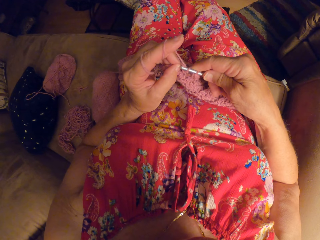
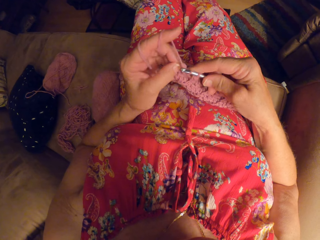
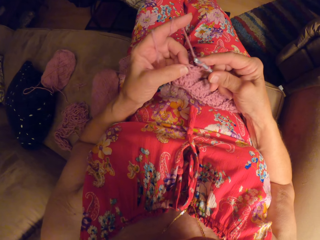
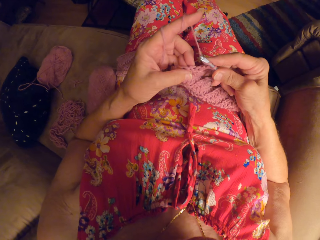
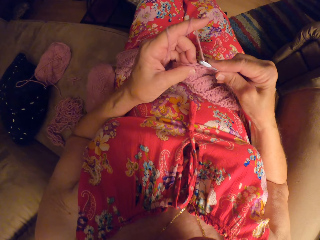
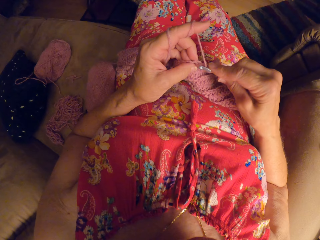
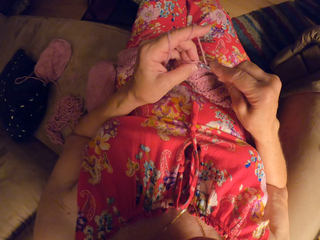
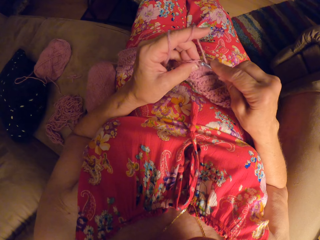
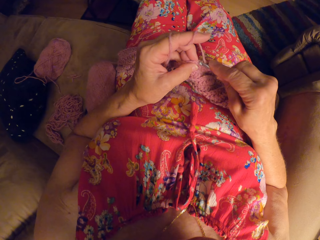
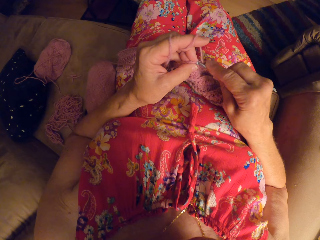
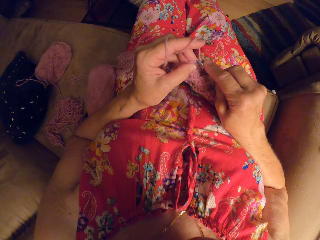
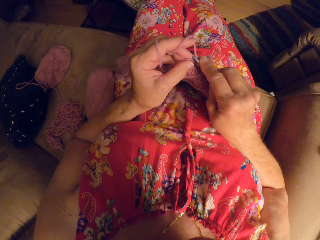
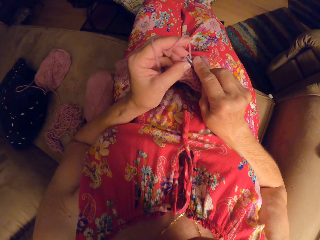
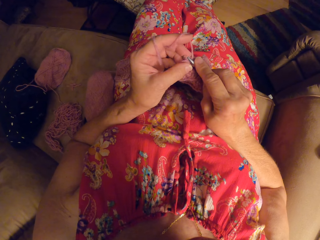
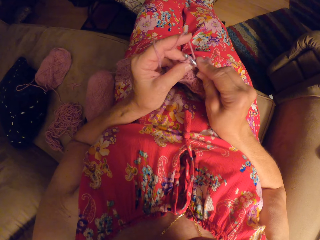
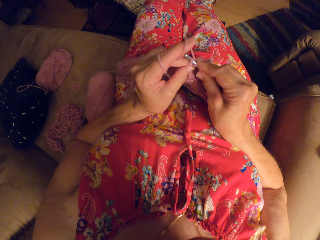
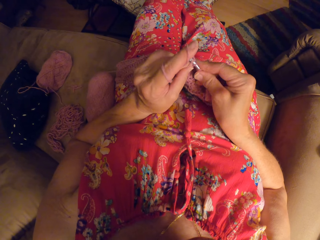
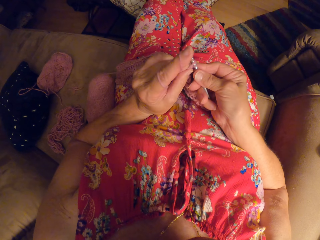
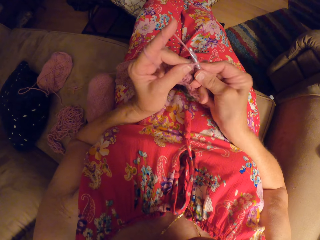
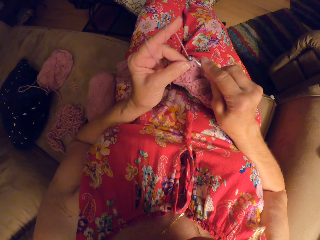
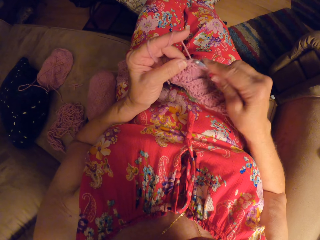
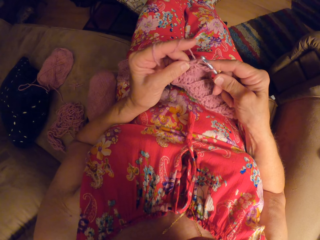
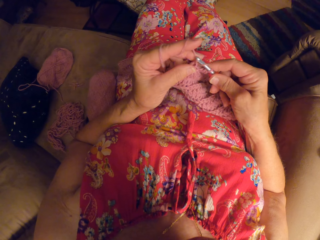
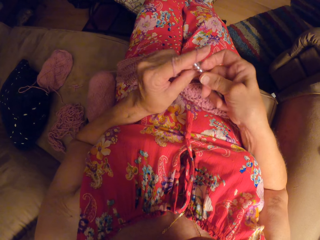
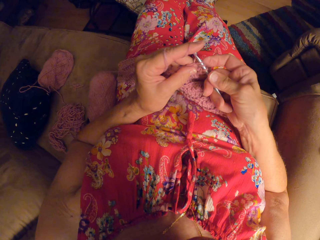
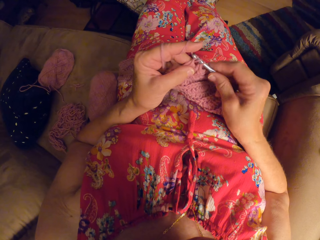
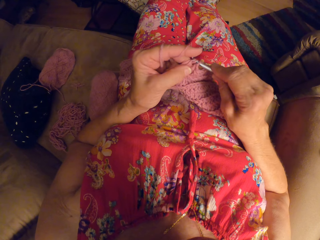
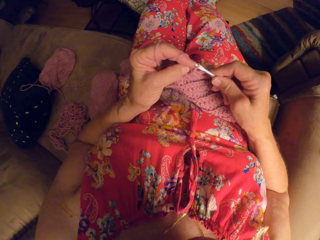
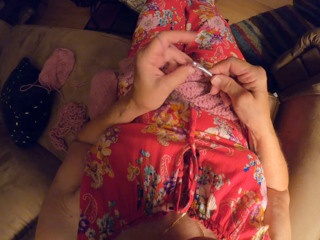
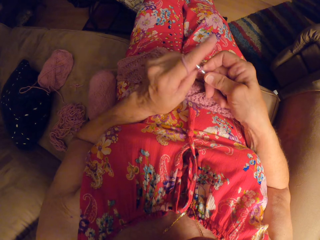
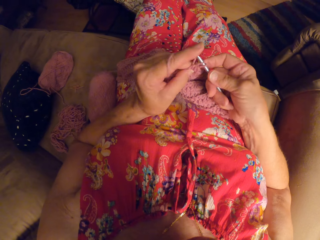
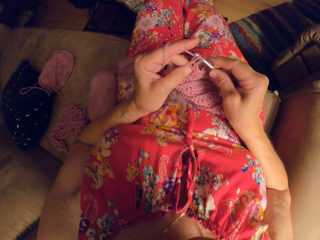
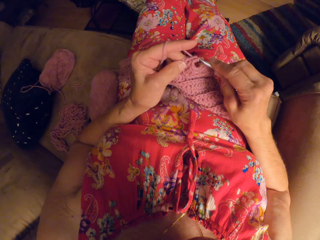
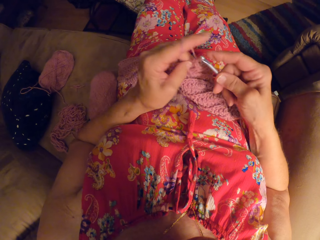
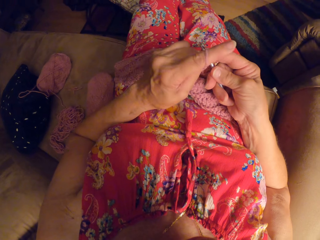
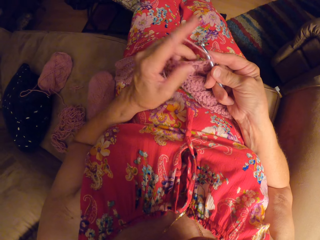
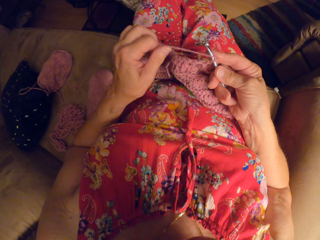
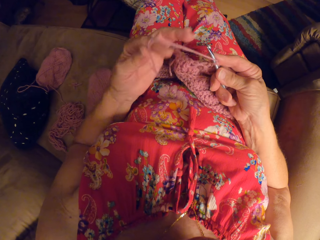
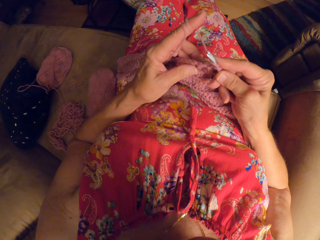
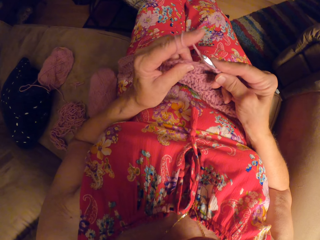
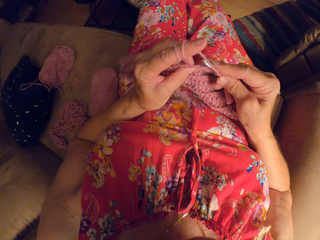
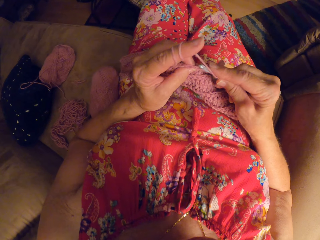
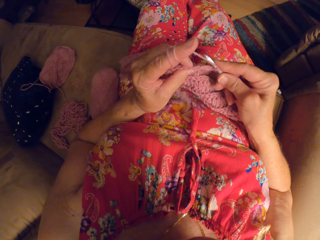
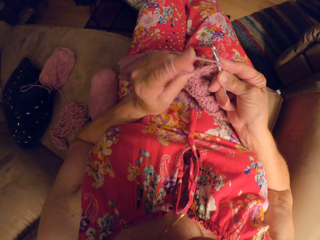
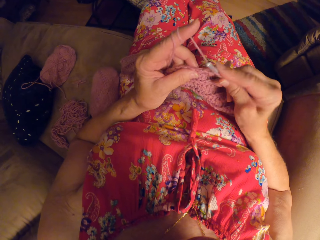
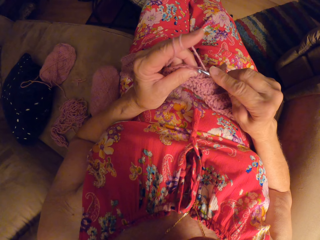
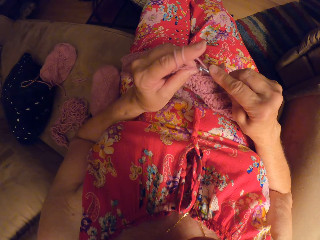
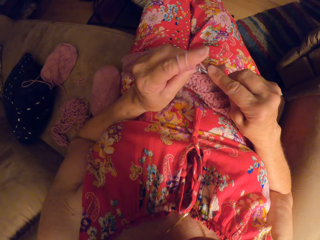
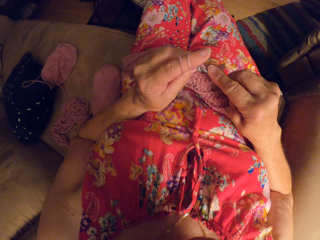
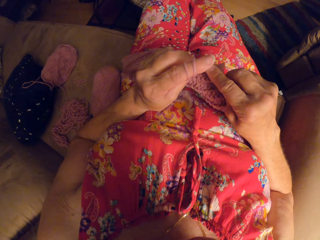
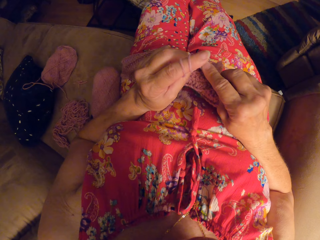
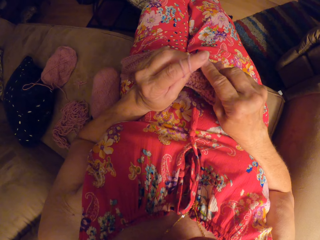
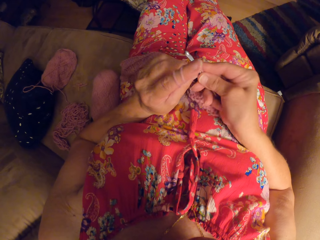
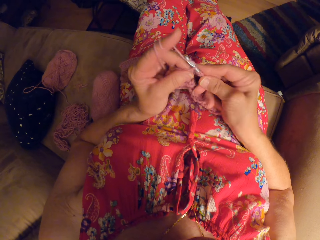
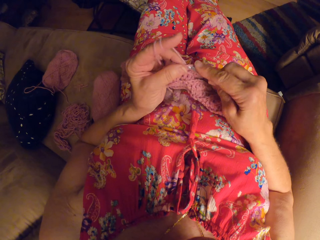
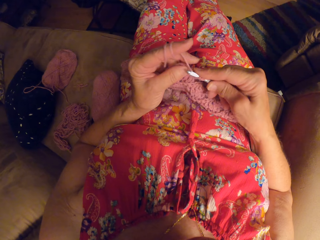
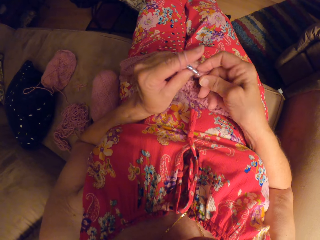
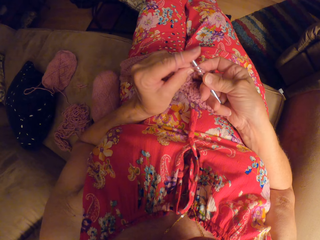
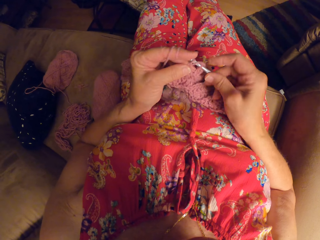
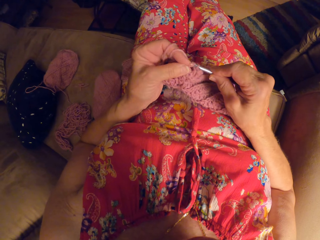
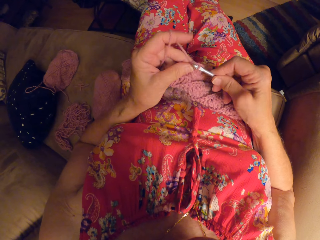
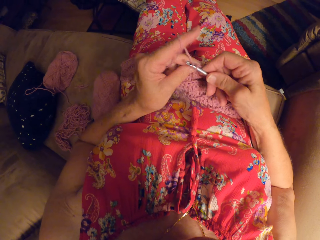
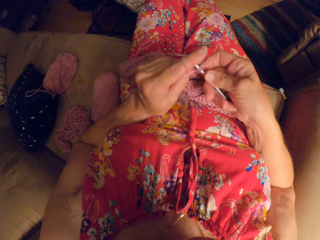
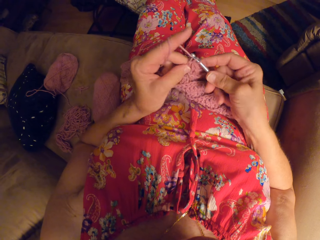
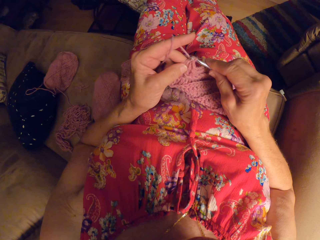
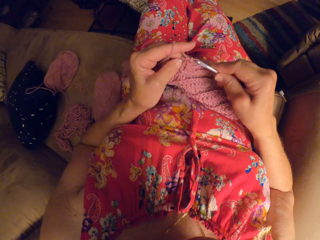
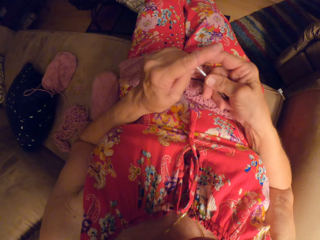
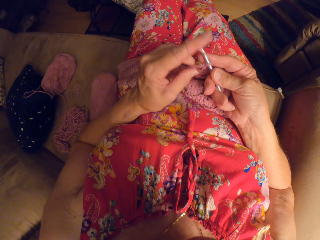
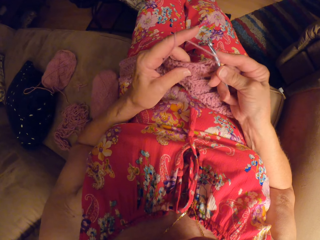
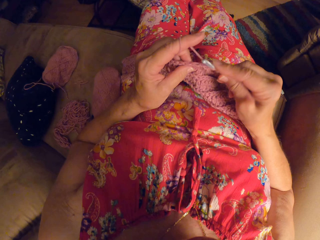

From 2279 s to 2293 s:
The camera wearer rolls the yarn on her left hand. She crochets with the yarn and the crochet hook.

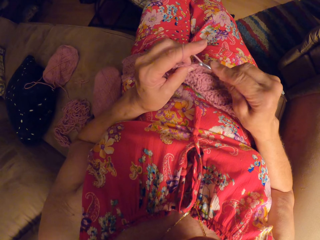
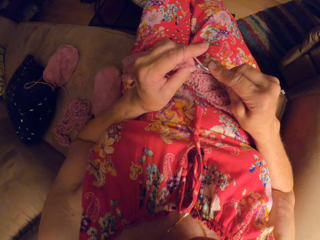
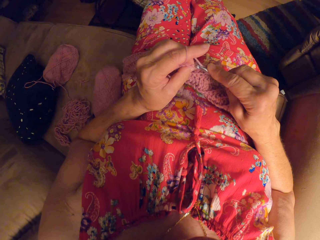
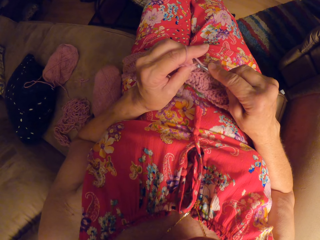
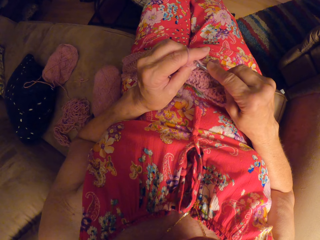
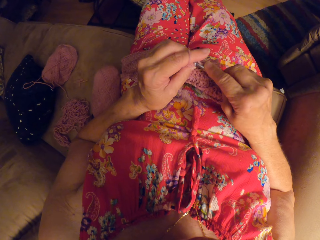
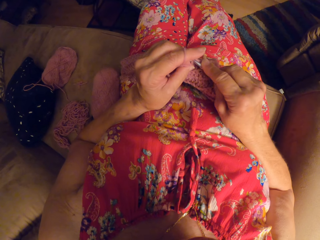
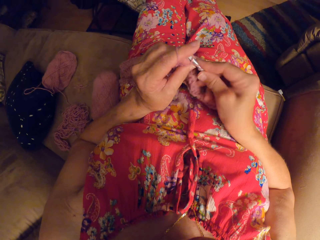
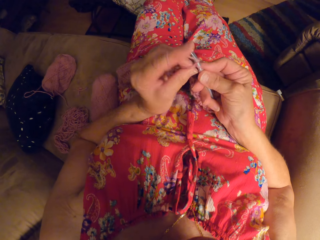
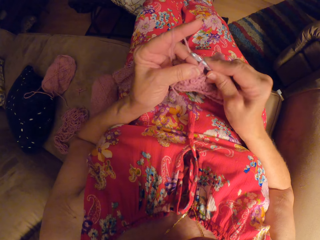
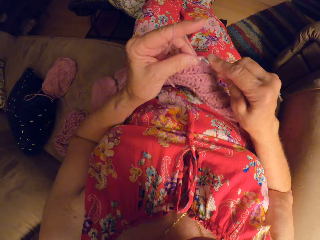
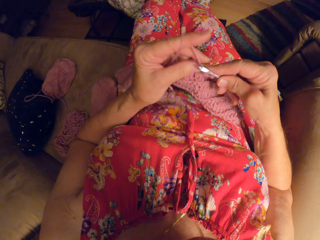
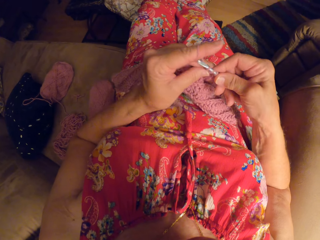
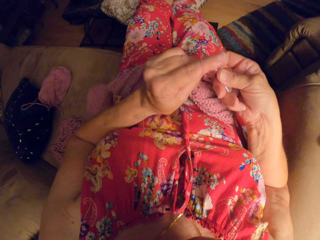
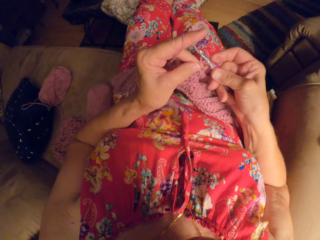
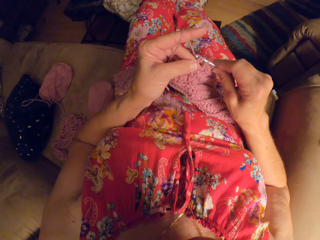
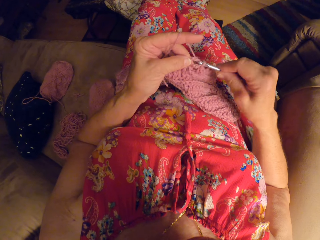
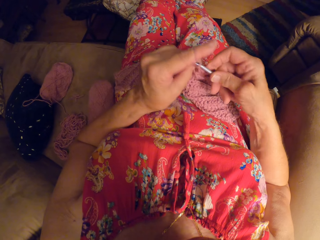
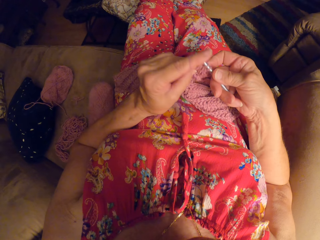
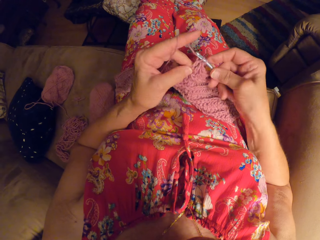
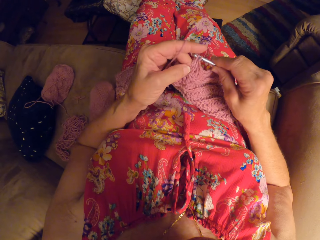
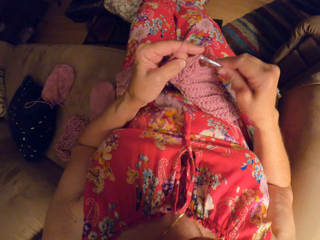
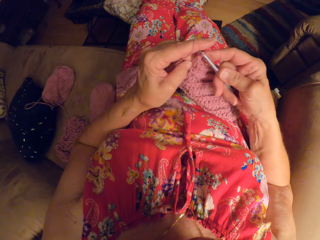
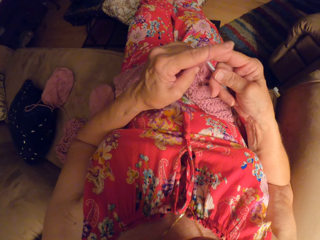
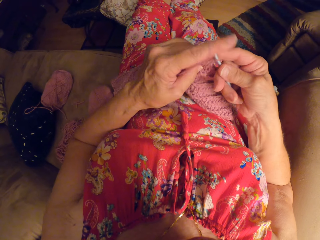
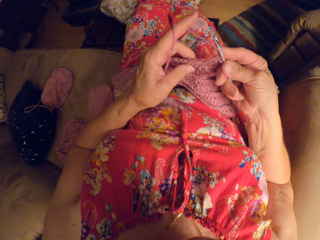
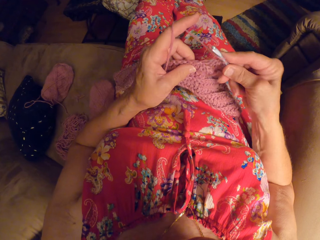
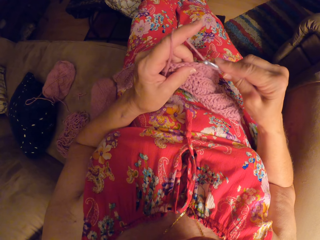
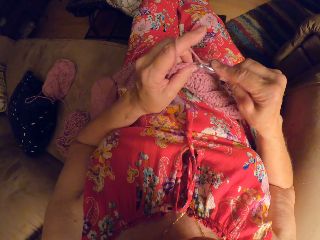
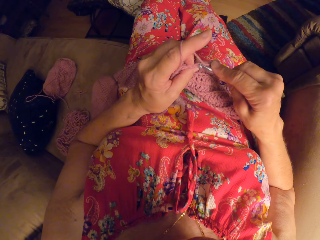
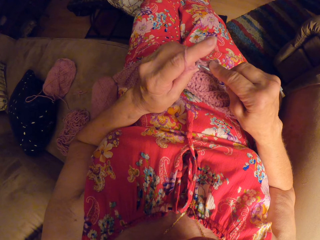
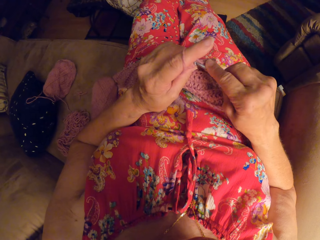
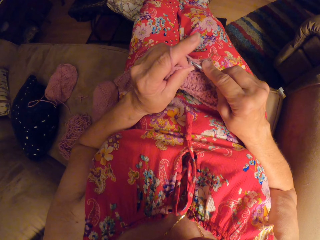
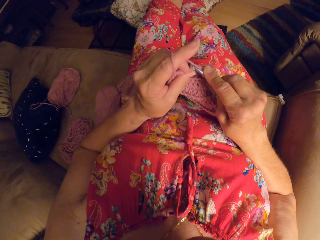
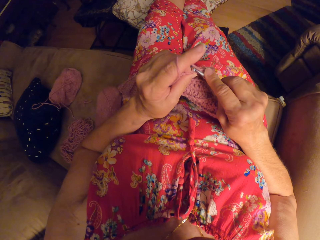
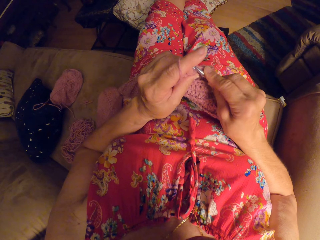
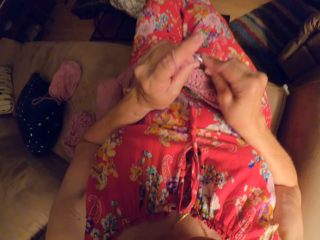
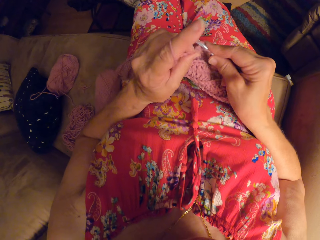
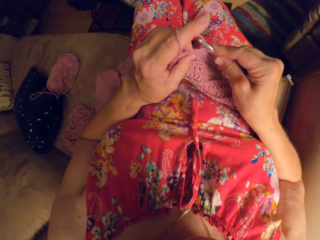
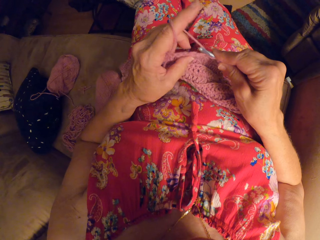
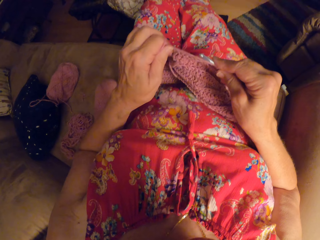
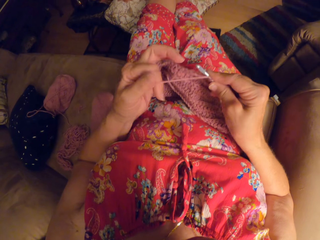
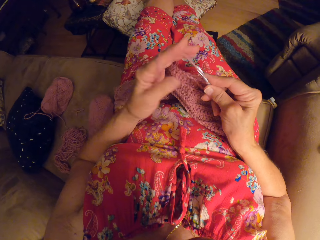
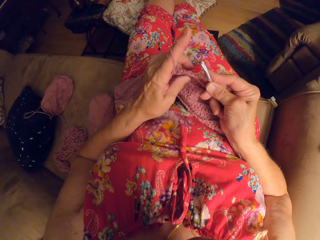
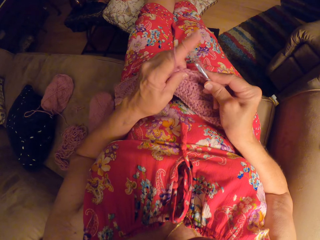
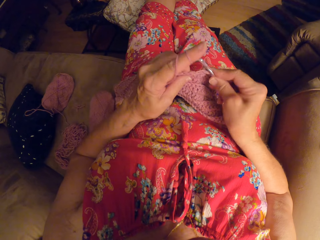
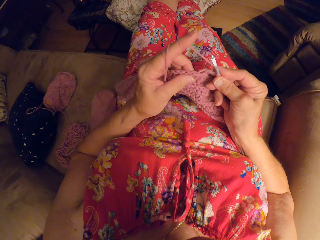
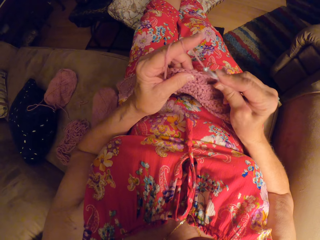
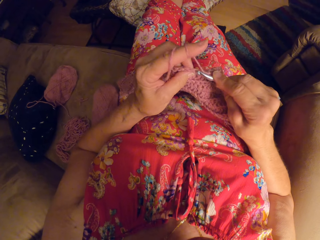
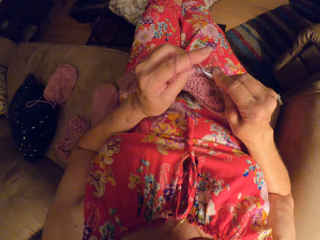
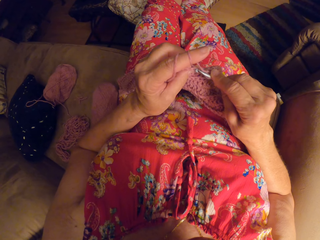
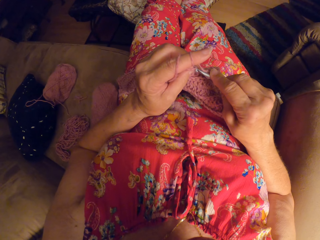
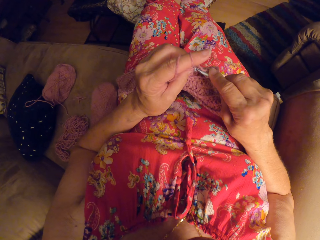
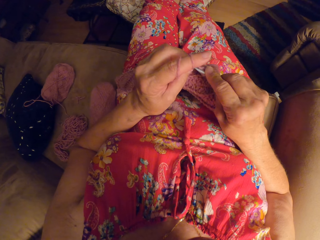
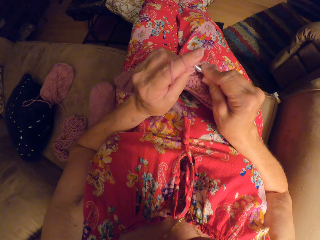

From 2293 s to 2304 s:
The camera wearer rolls the yarn on her left hand.
